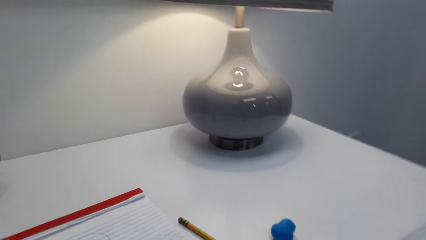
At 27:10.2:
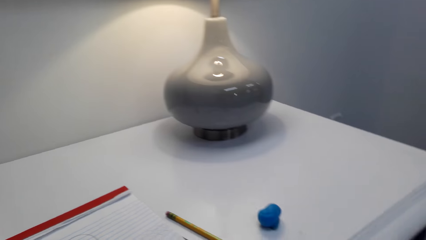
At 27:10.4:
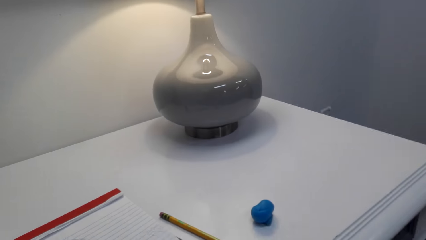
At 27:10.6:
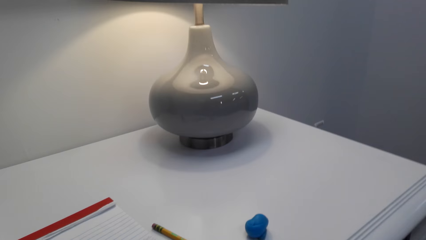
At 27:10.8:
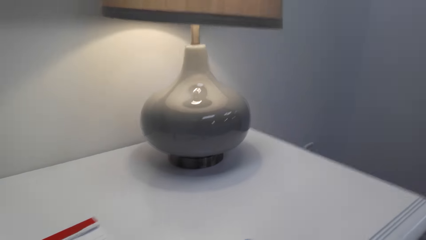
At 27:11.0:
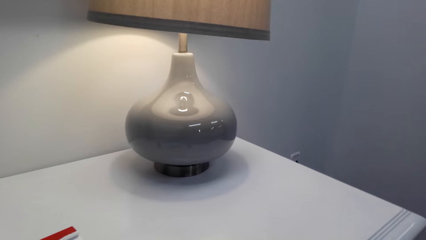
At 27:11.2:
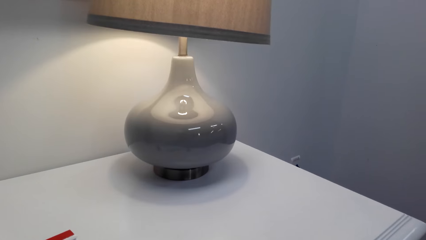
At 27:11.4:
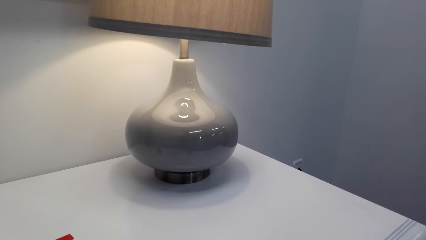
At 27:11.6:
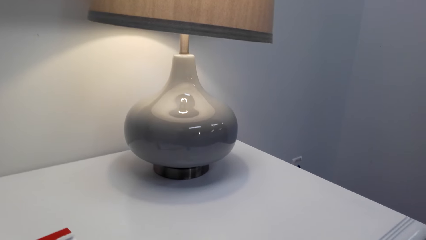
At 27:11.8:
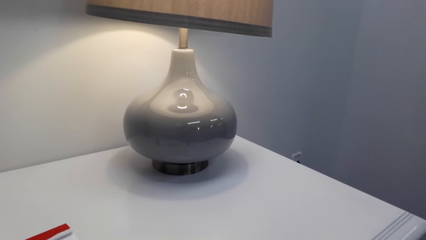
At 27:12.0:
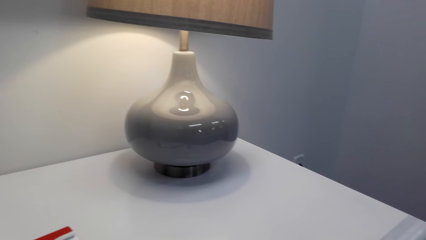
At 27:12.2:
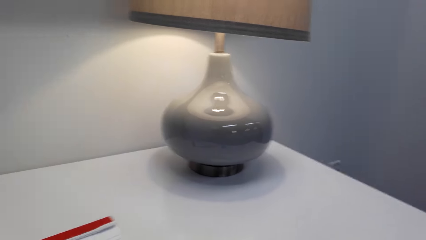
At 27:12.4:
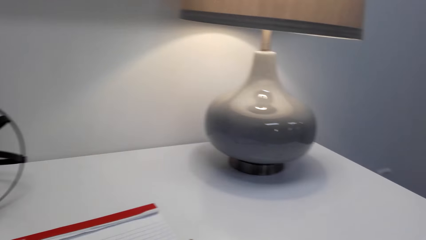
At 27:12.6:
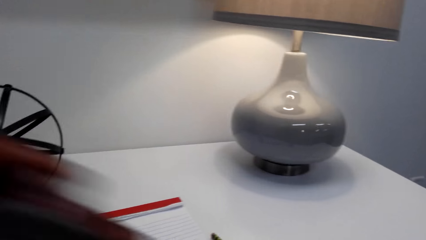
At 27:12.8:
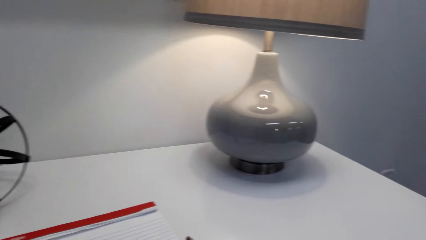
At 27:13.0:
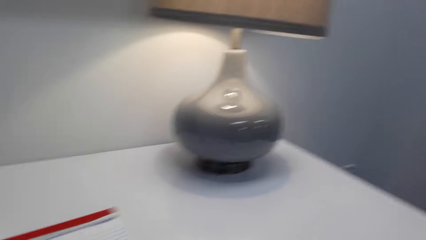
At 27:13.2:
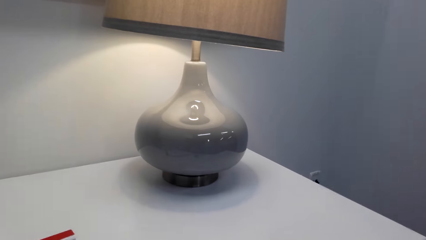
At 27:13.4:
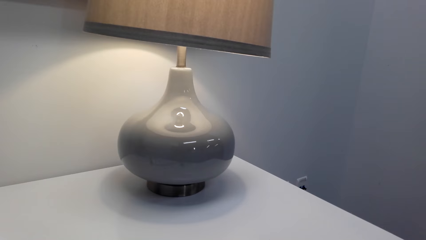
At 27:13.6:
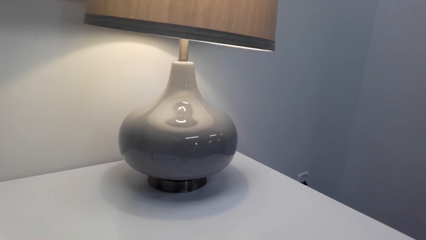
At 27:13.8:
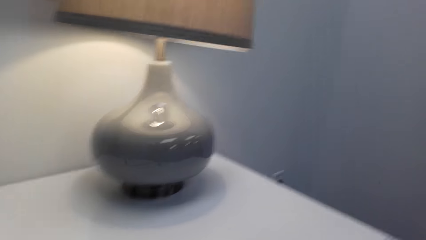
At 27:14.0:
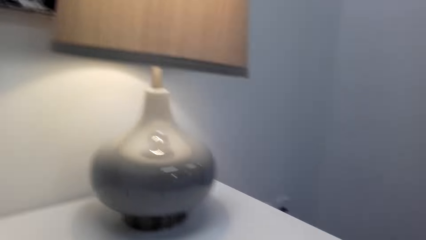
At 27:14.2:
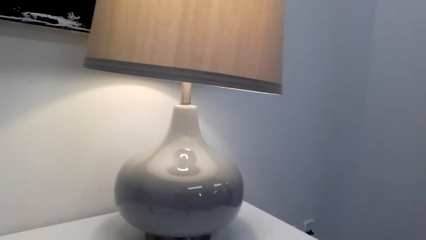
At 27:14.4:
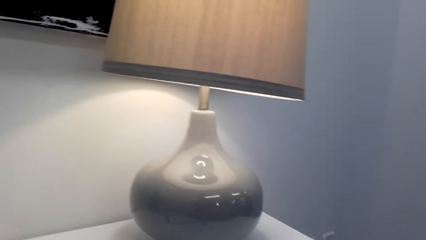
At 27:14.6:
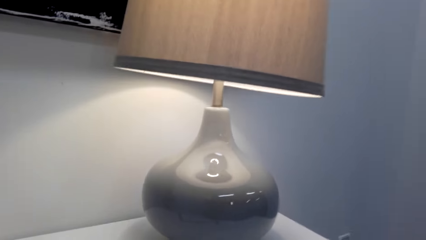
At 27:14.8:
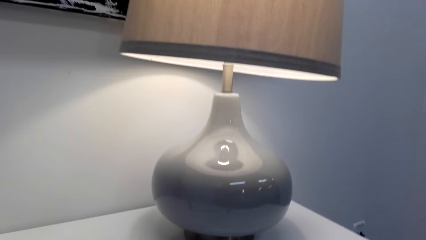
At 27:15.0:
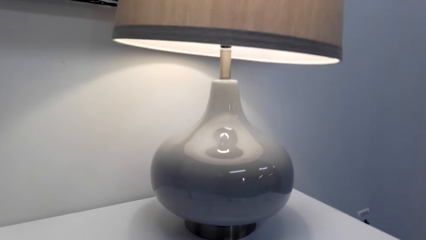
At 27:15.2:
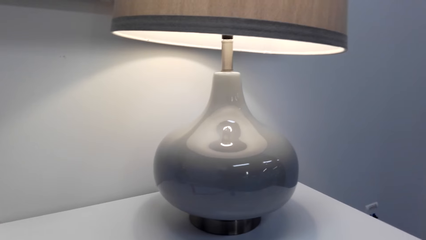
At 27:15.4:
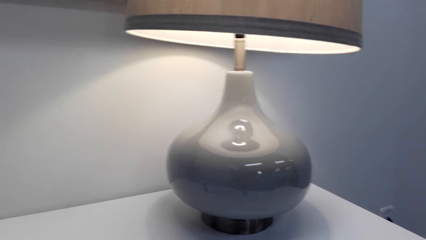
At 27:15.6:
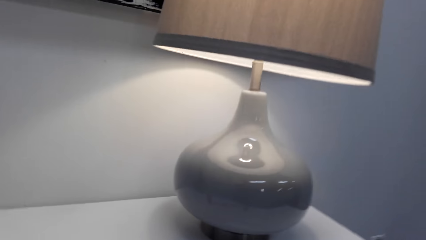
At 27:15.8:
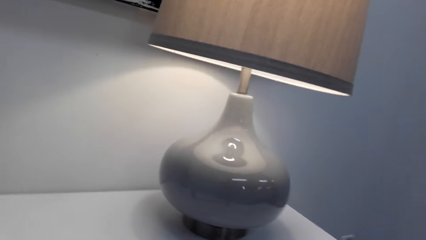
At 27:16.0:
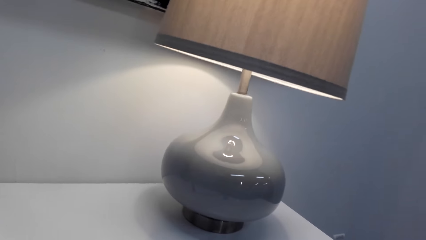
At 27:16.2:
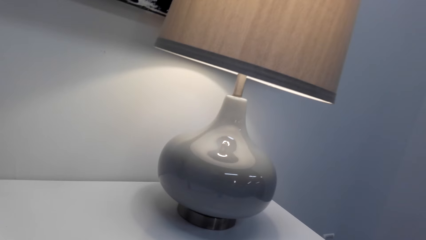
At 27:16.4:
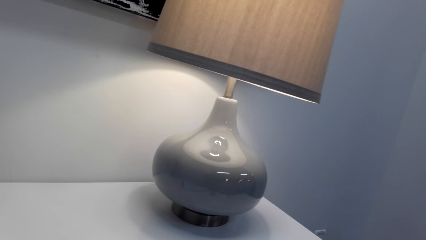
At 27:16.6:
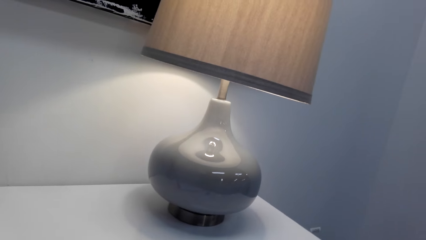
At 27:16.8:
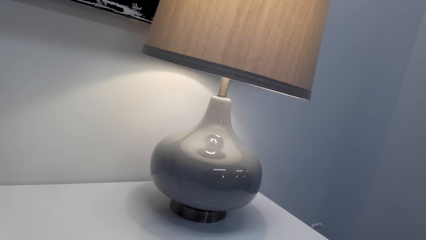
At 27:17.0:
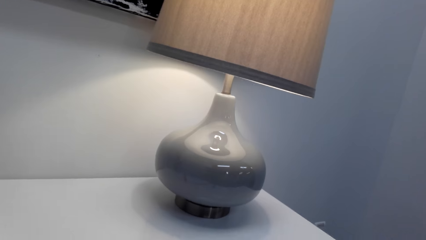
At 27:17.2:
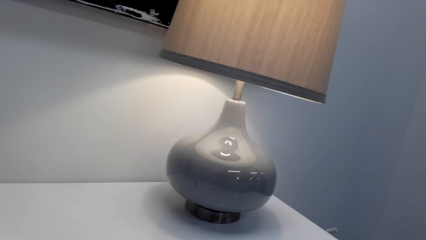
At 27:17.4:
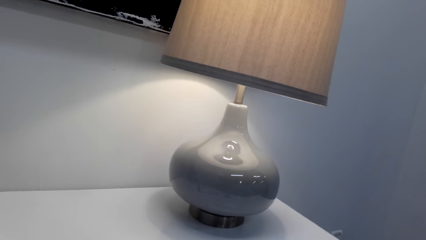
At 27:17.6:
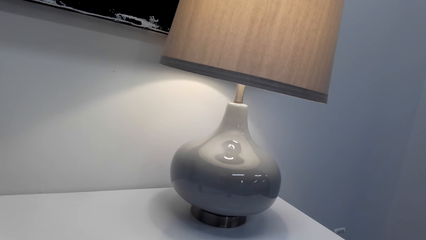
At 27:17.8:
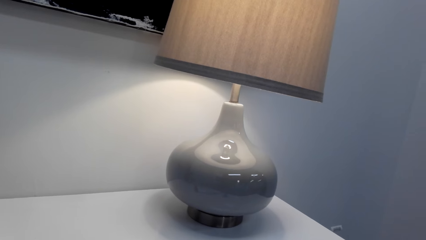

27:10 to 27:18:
The camera wearer moves the hand.

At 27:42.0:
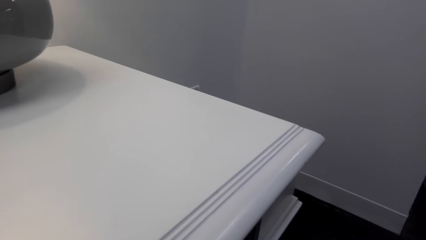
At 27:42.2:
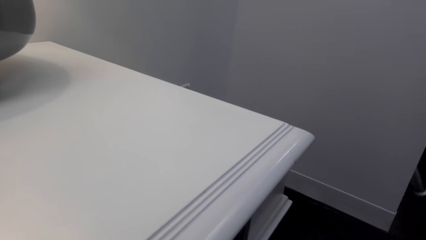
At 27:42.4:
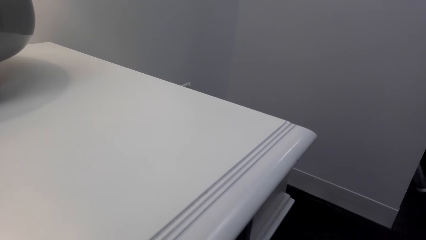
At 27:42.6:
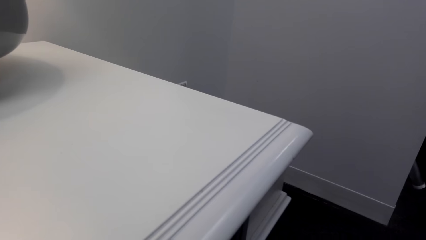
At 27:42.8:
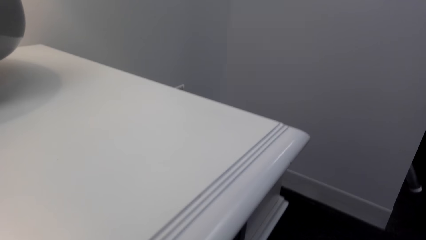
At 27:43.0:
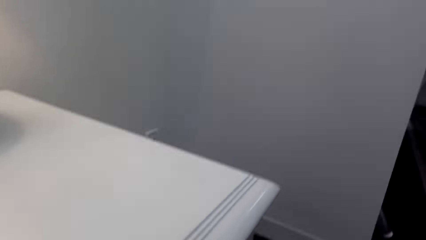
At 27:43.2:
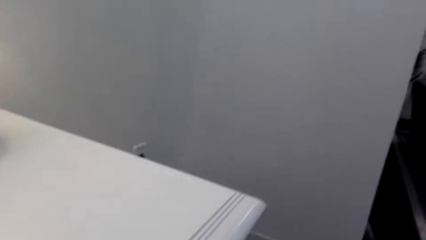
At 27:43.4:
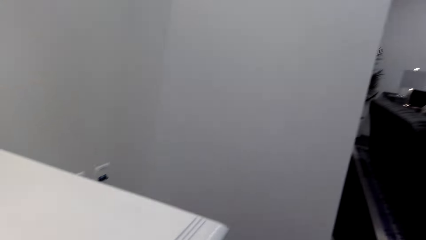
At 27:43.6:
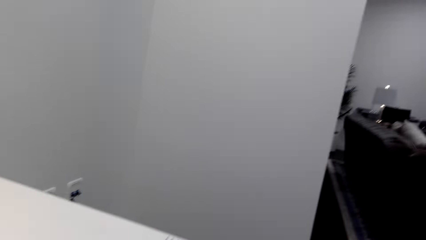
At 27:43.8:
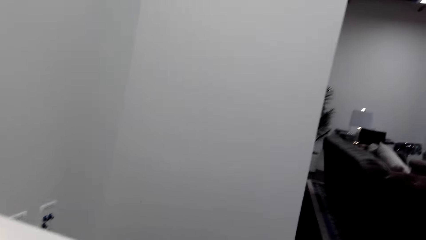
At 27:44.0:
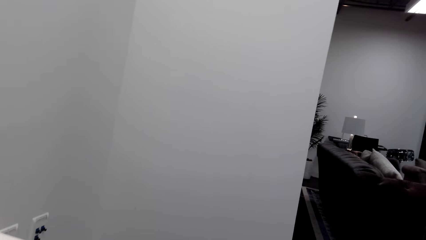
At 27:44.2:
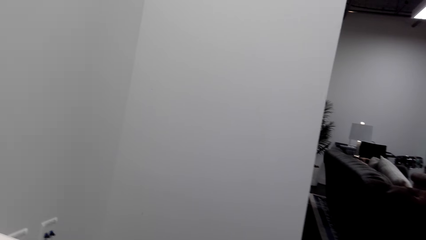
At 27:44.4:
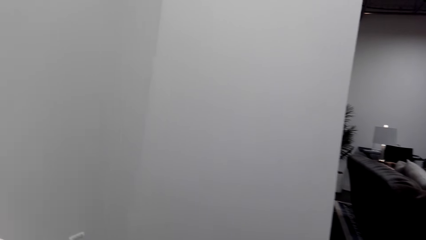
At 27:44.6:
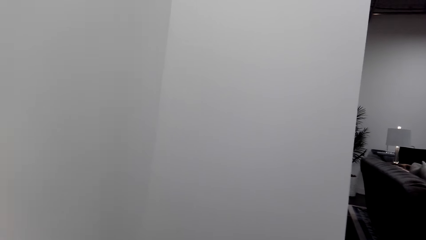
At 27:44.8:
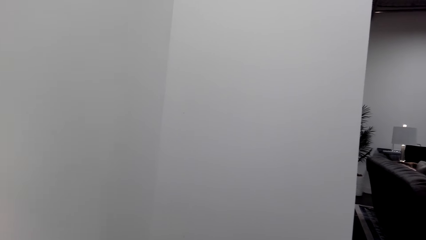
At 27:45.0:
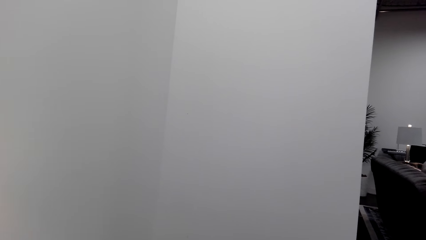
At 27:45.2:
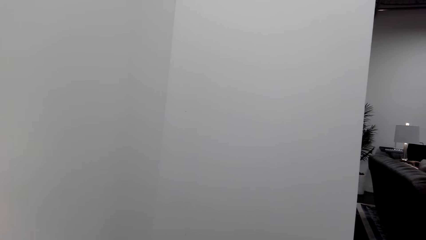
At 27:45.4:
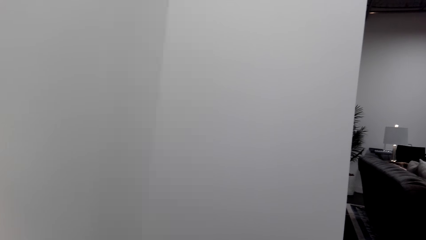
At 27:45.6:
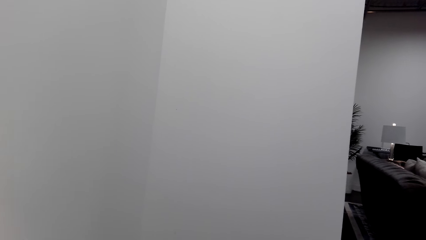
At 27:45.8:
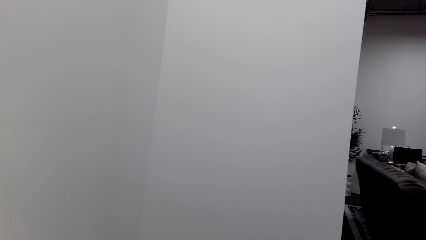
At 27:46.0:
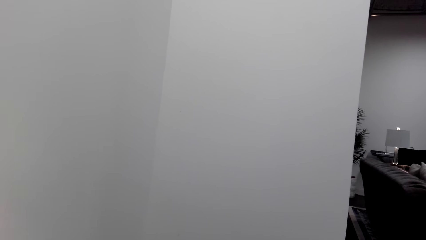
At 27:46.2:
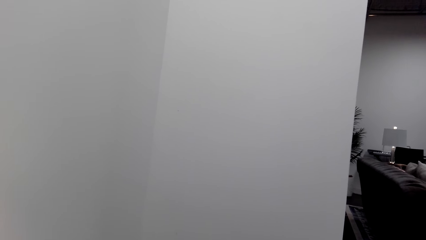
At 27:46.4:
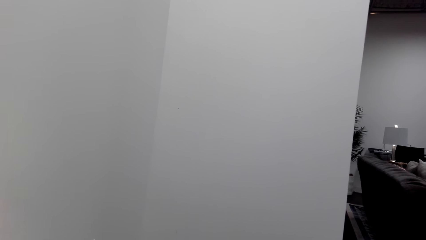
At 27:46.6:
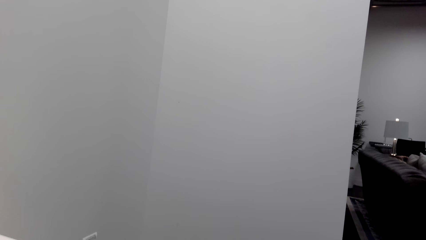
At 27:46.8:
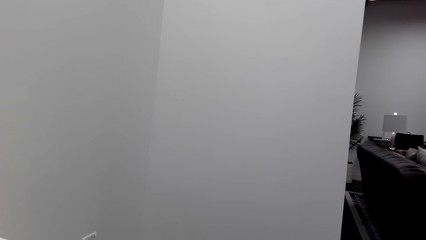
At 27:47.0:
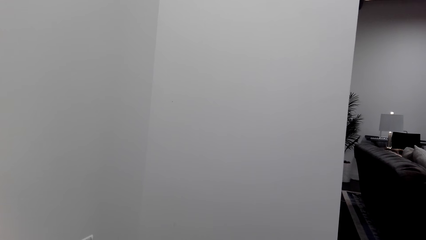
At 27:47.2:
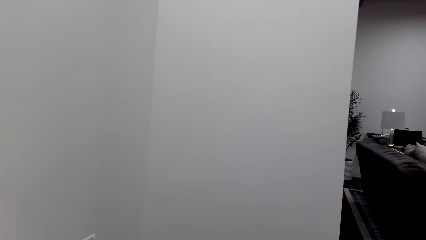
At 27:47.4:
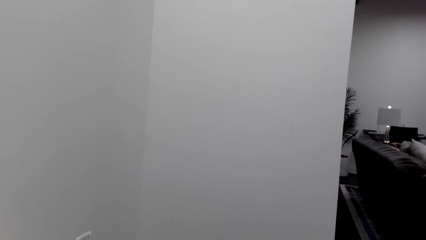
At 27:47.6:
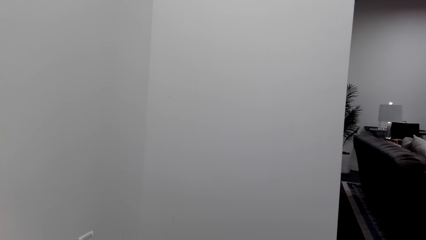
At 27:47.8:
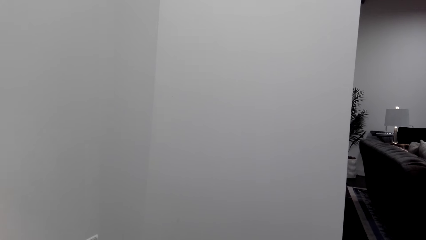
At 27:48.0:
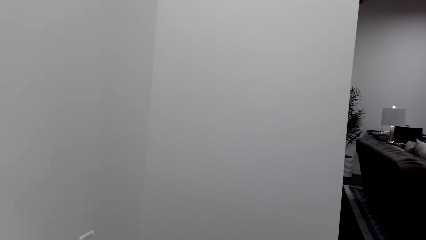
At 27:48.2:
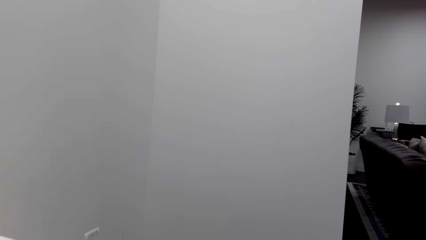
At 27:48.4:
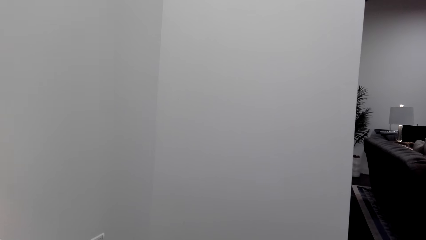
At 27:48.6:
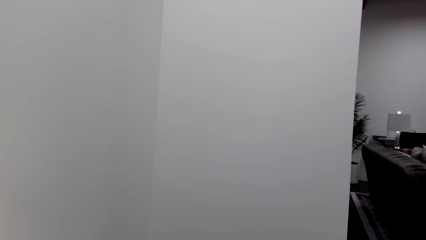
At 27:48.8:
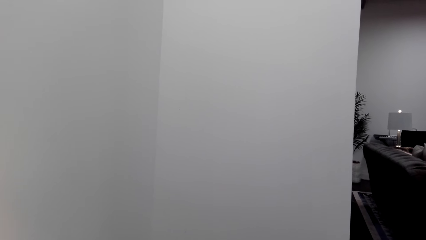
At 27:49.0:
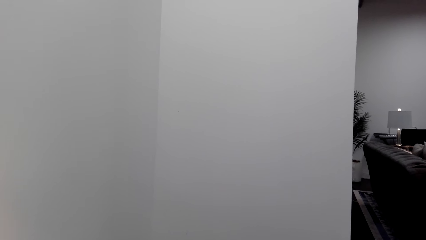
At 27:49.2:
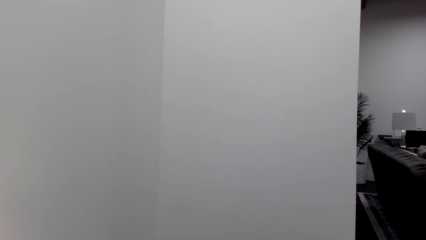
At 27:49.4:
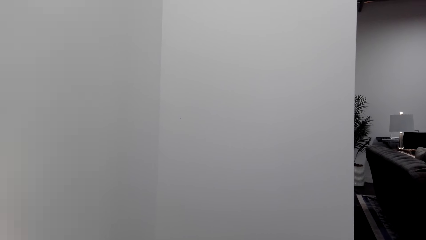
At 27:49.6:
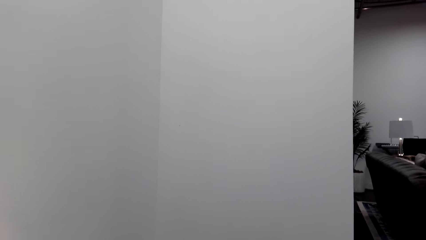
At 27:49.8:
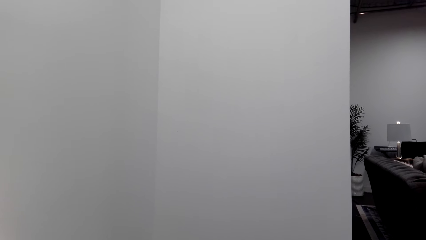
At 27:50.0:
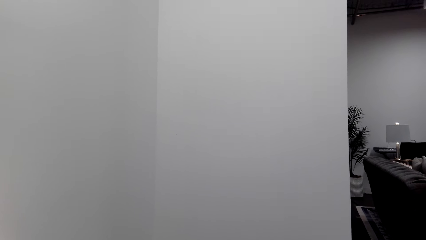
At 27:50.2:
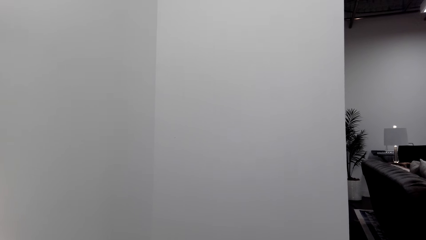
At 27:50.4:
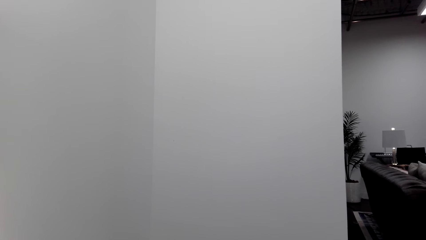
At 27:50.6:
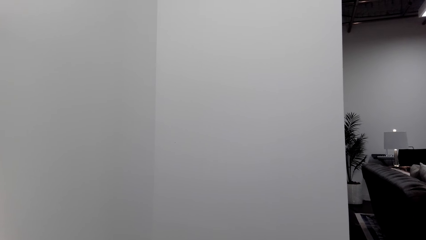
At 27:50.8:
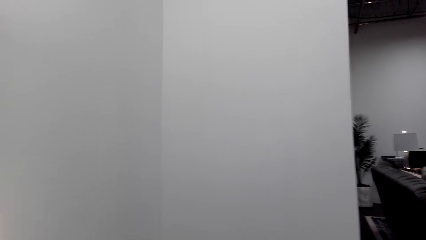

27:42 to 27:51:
The camera wearer looks at the wall.
